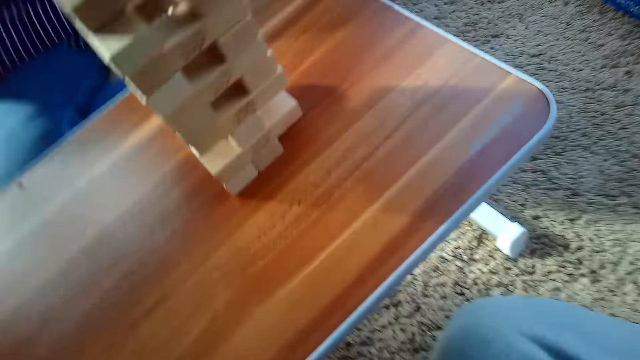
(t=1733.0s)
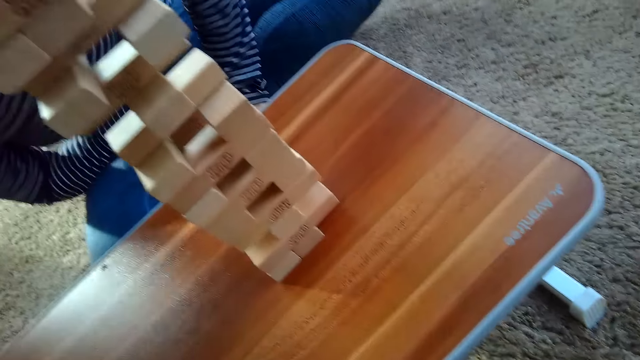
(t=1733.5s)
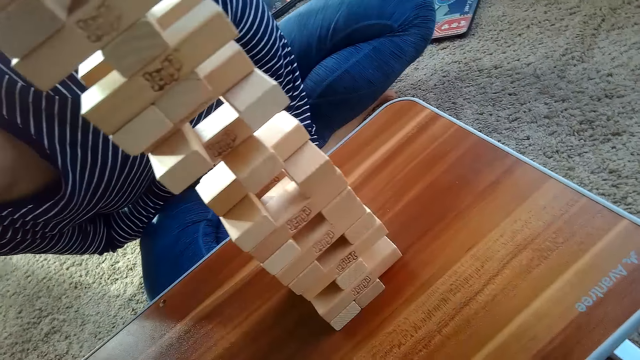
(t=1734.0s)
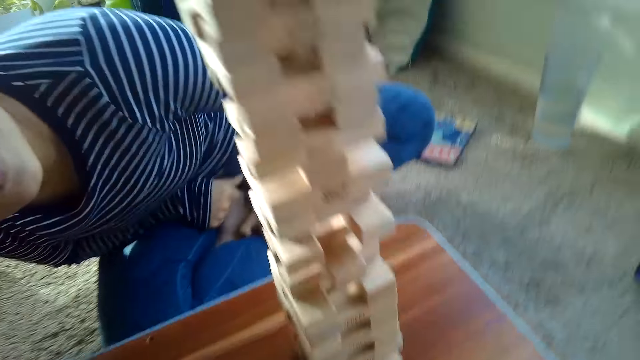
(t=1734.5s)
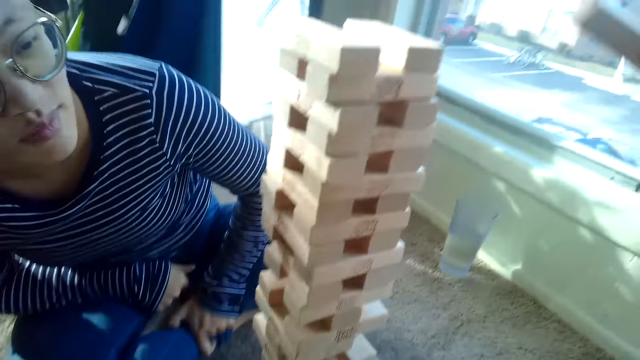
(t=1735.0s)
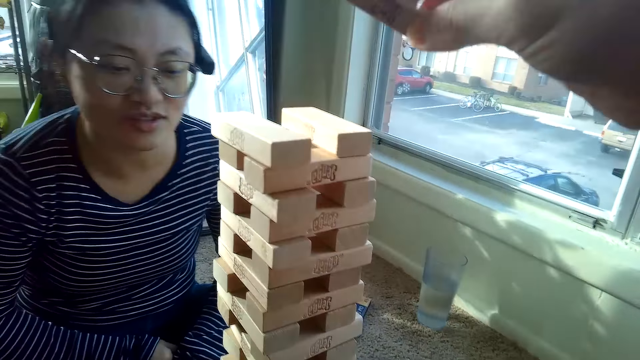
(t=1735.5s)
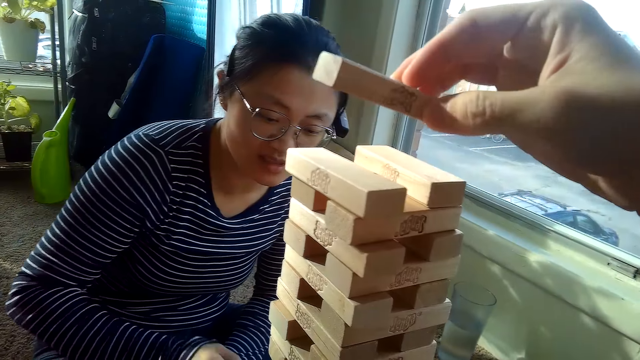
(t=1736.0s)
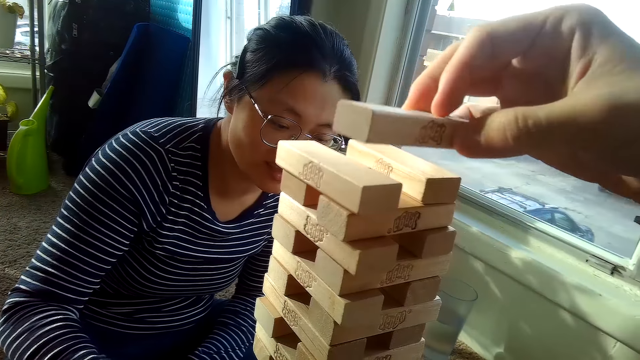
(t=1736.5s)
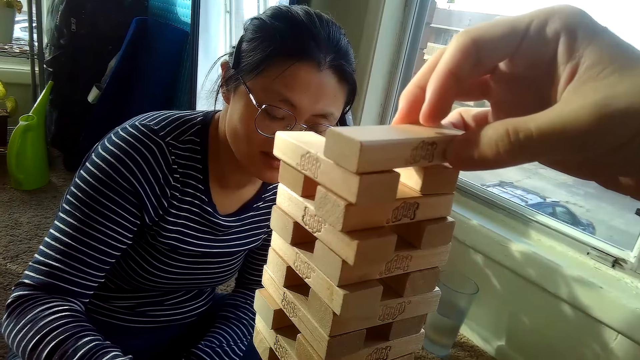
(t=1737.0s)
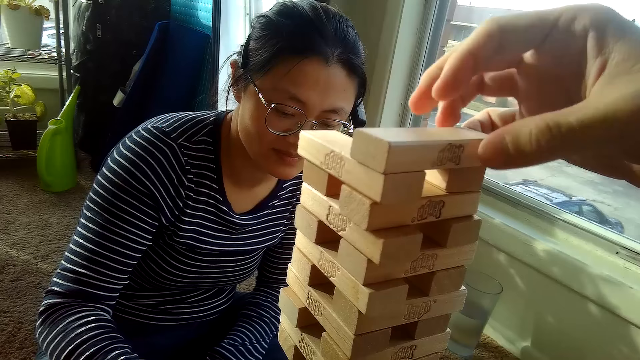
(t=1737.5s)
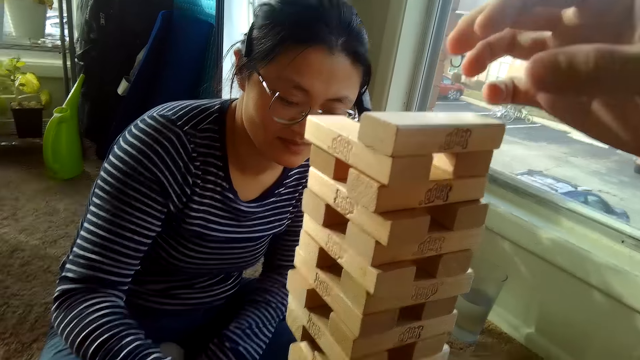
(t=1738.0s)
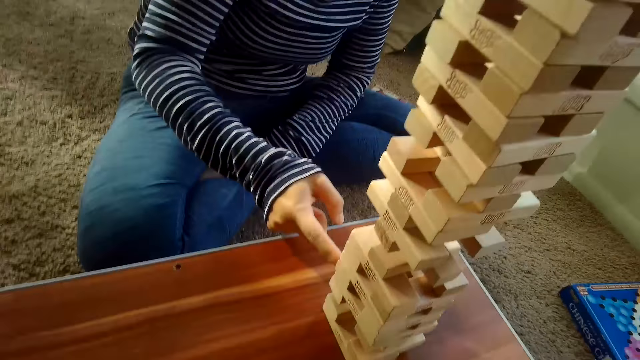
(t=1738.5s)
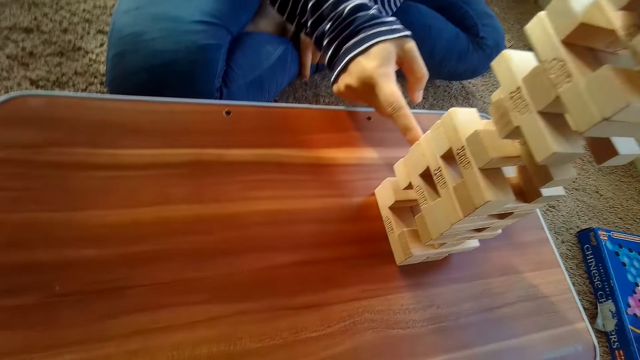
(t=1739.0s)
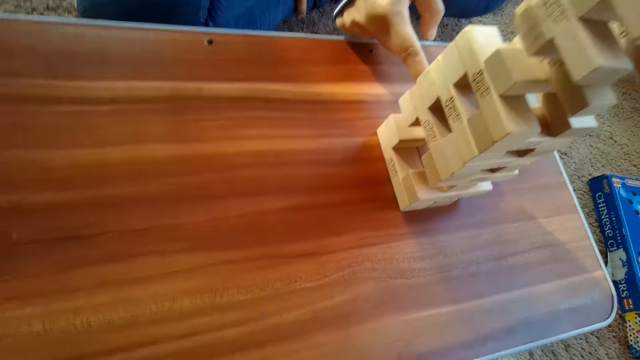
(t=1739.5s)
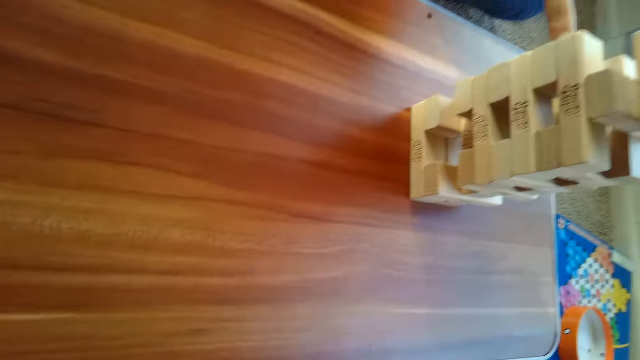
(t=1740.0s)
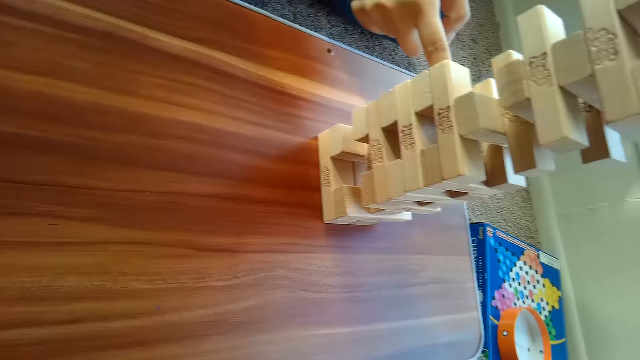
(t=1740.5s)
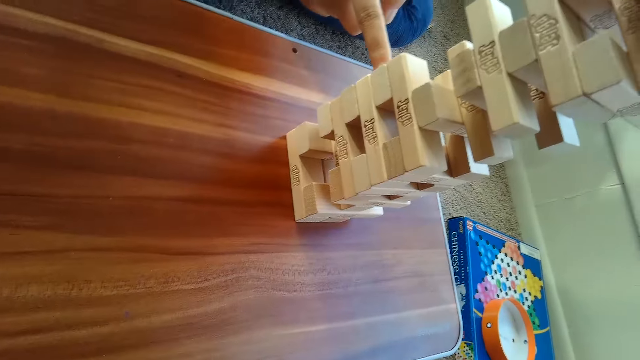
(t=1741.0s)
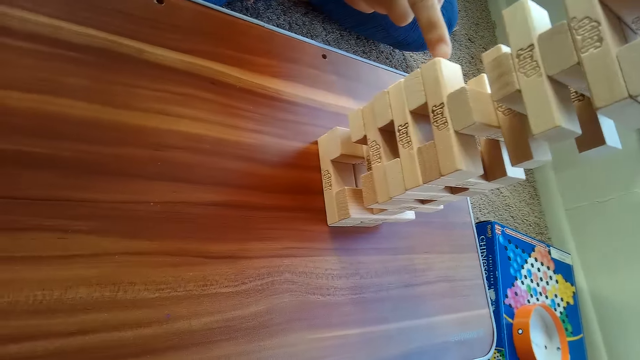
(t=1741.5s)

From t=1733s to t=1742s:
The camera wearer places the jenga block on top of the pile of jenga on the table with his right hand. A person touches the playing block.

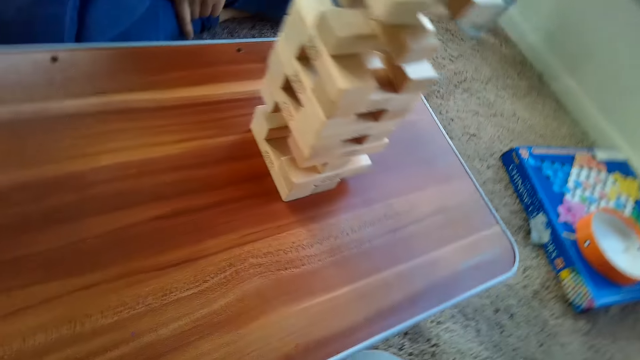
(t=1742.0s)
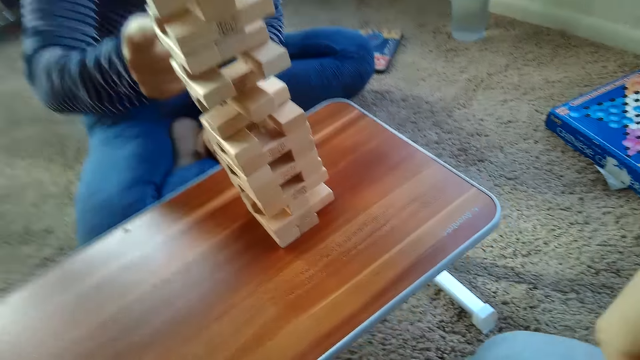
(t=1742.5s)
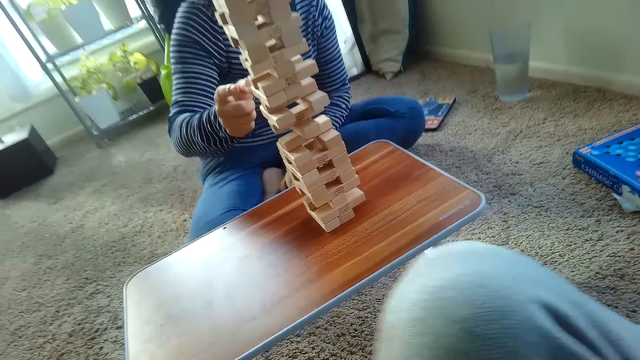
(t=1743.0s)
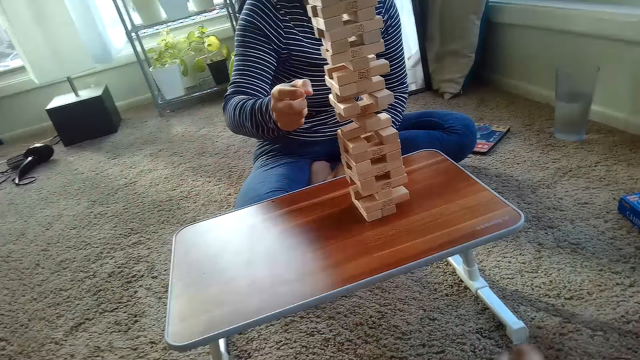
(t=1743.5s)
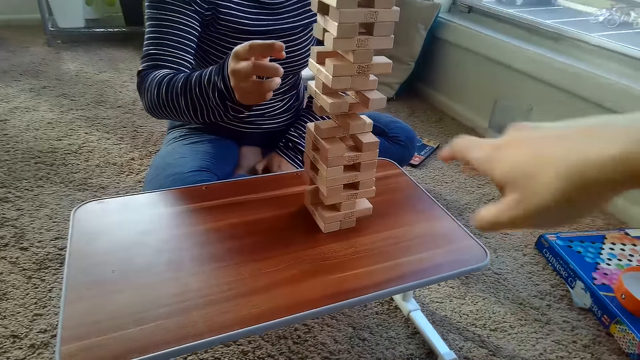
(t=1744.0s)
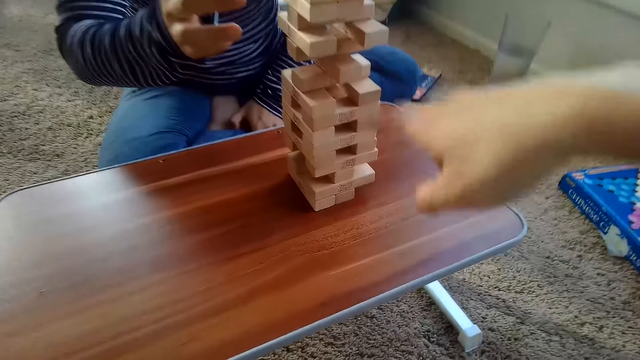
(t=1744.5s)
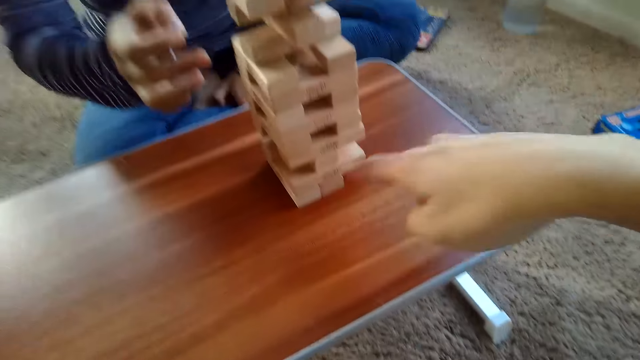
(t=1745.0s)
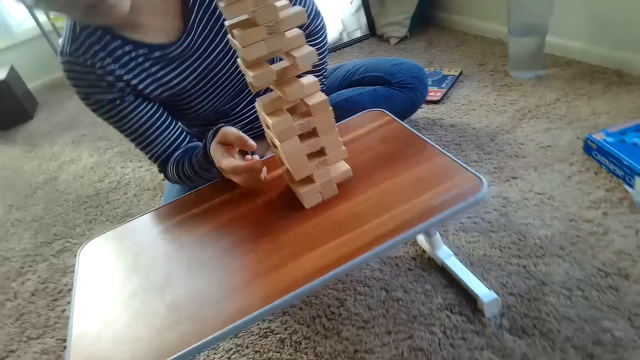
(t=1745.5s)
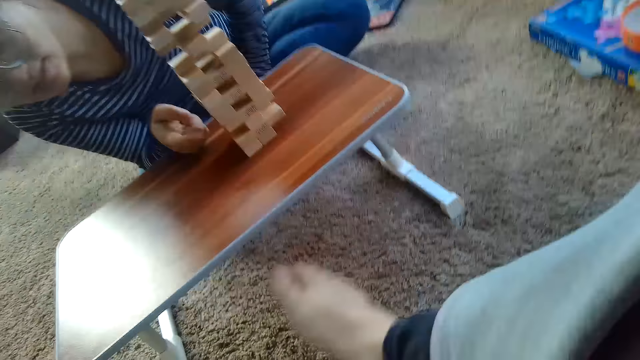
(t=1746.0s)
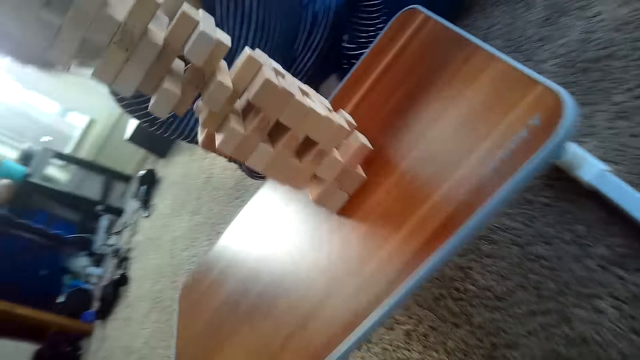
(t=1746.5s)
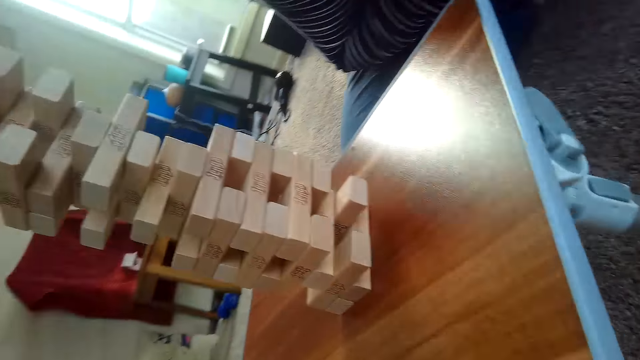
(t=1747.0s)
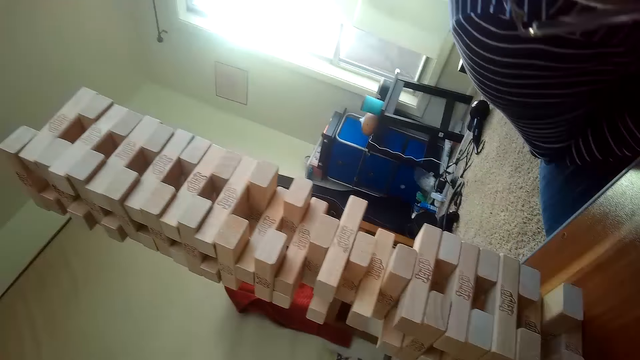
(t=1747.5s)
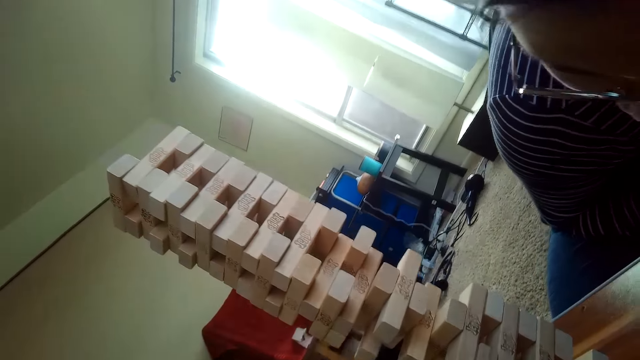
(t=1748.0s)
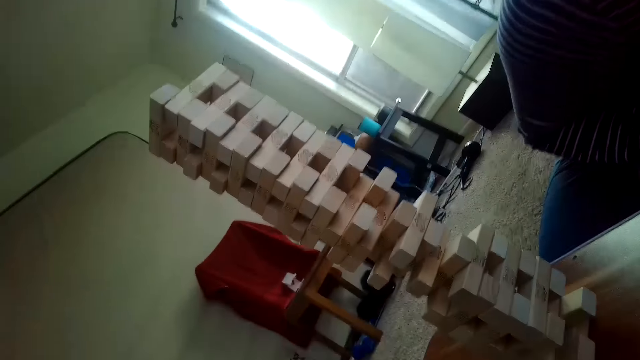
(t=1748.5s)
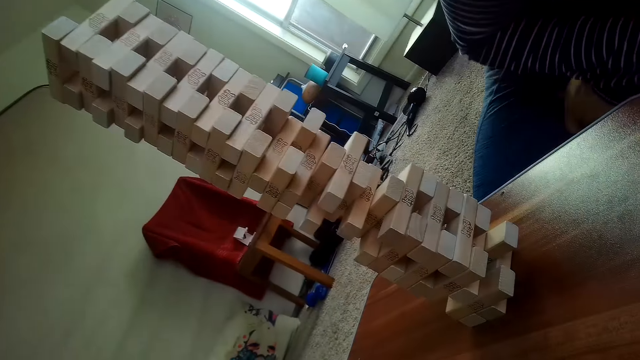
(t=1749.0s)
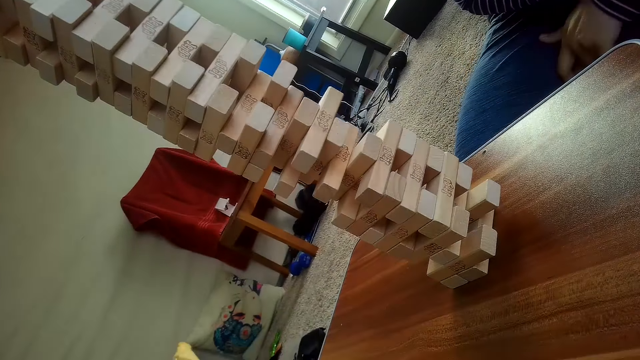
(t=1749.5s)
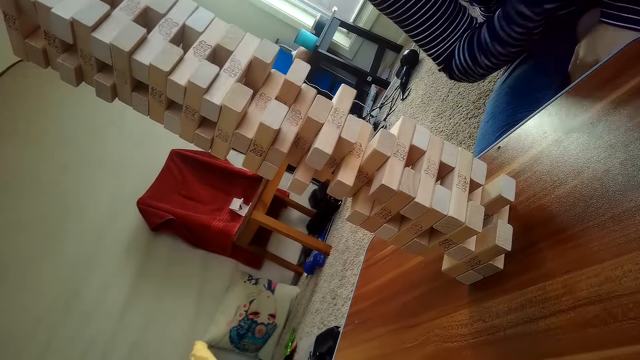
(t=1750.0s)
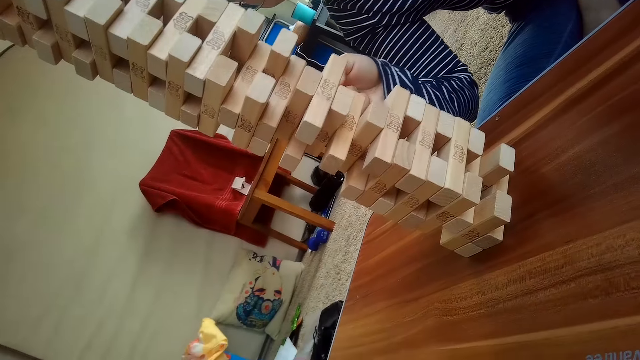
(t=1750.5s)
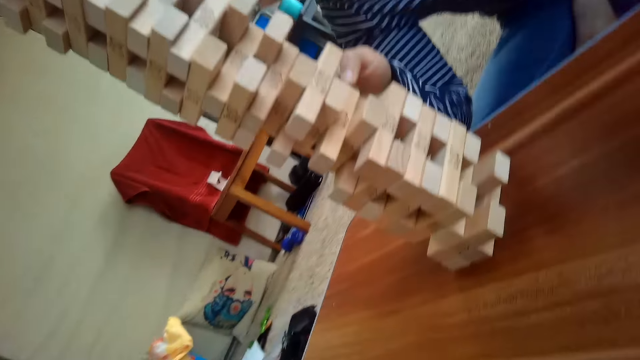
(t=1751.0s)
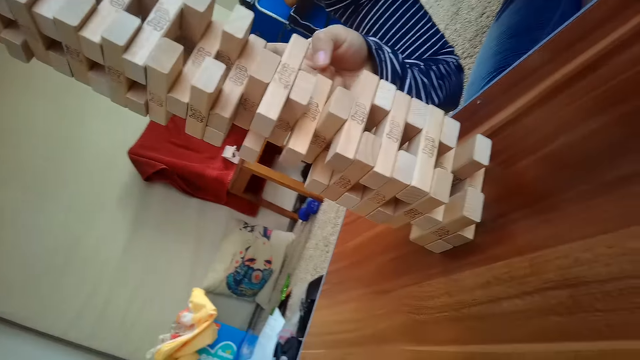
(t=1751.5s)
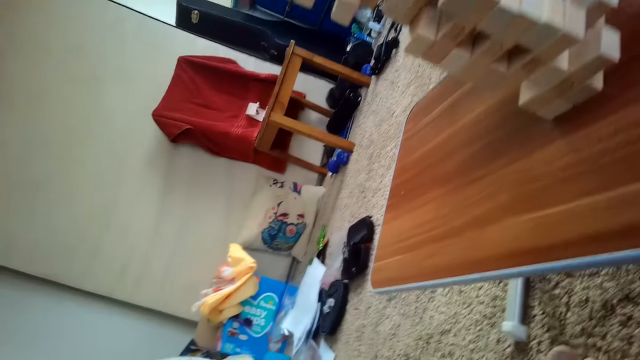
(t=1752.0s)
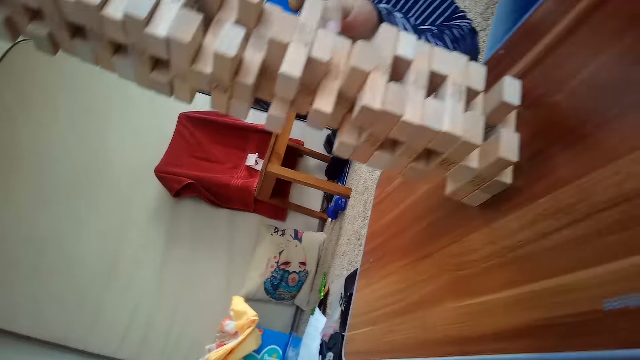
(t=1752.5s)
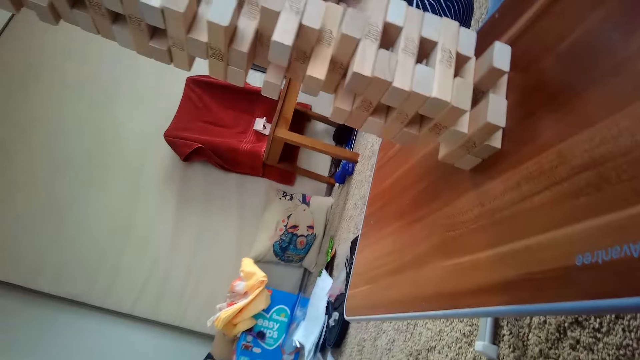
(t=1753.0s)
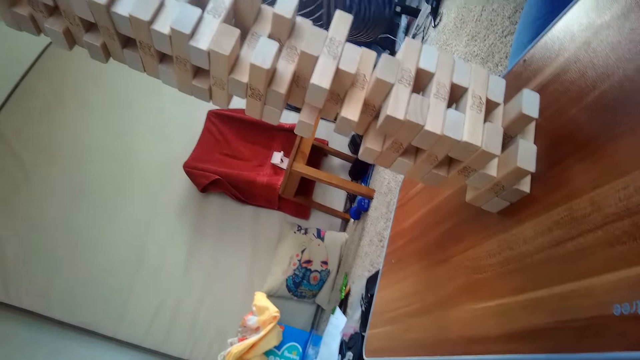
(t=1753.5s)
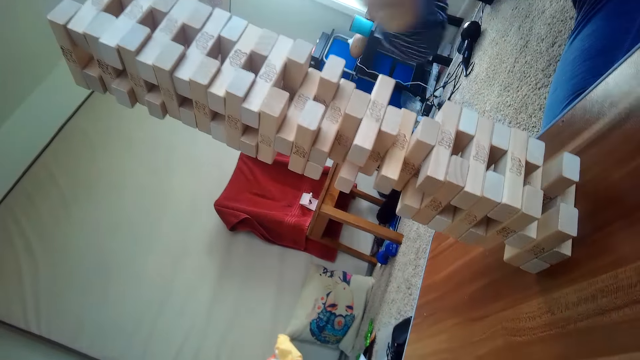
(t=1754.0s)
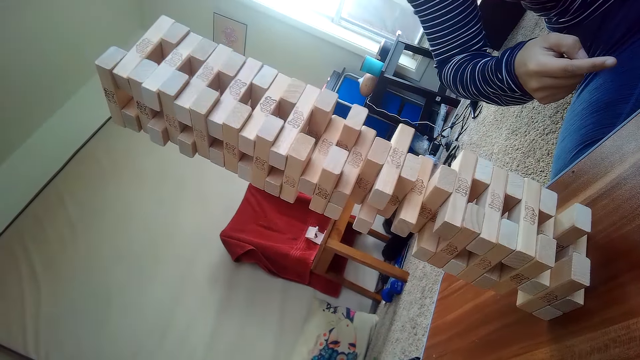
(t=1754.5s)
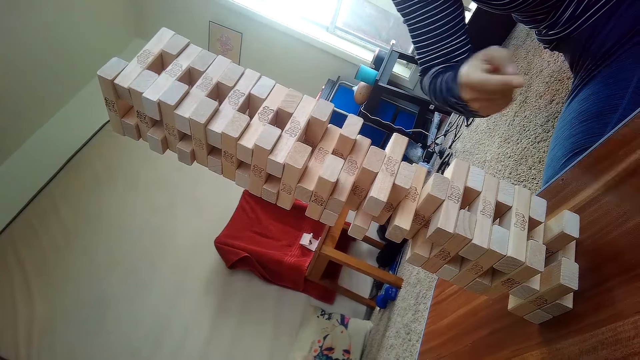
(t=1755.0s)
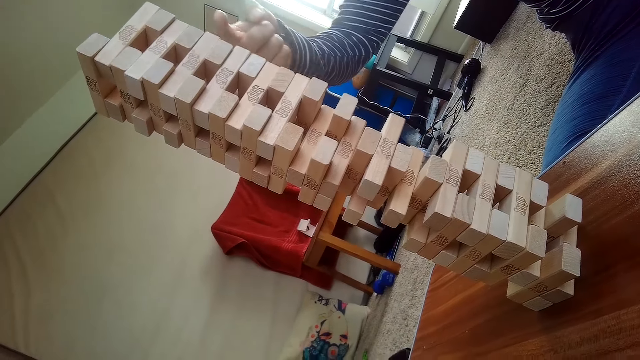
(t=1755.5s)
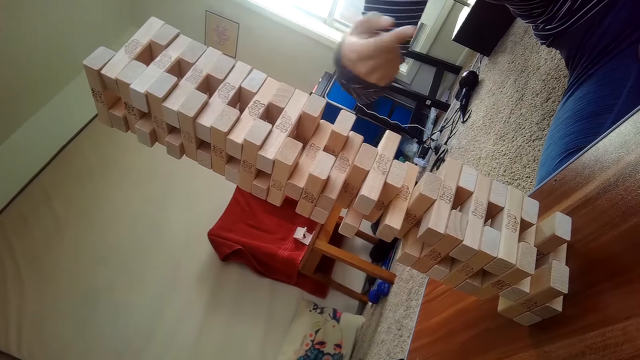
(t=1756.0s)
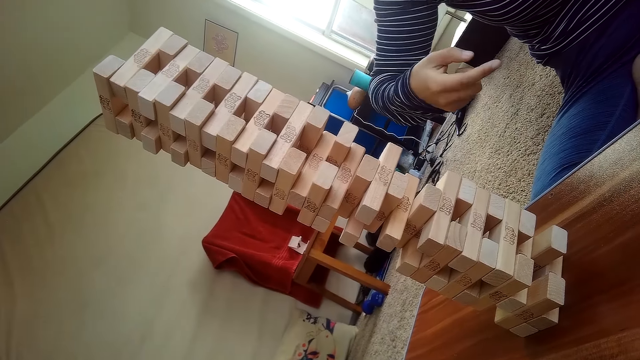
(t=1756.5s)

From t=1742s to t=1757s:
The camera wearer points at the block game. A person talks to the camera wearer. The person touches the playing block. The person talks to the camera wearer.
